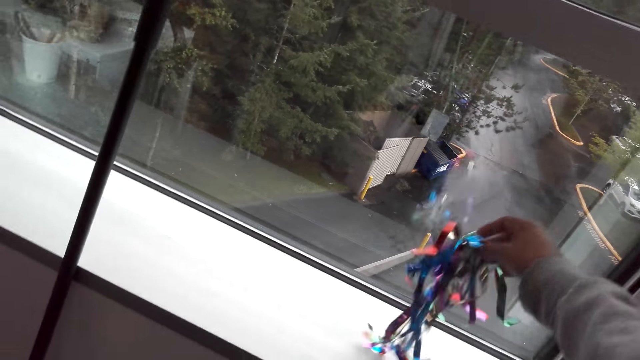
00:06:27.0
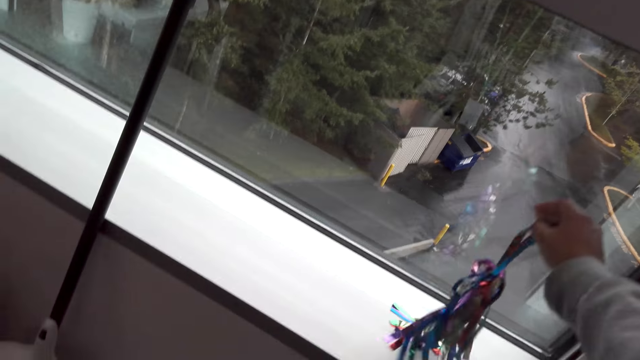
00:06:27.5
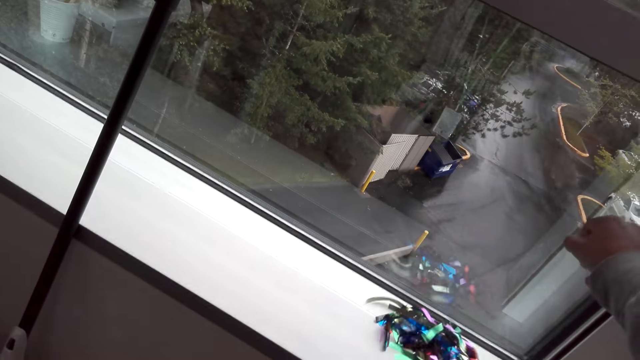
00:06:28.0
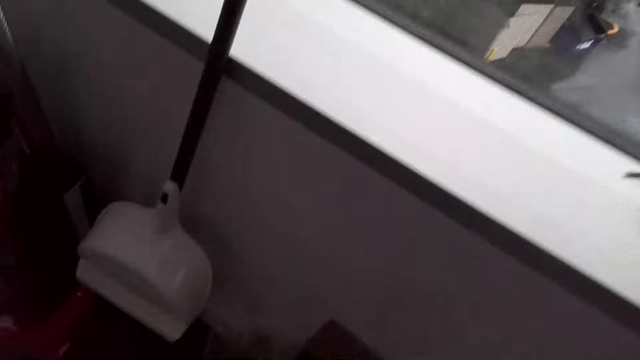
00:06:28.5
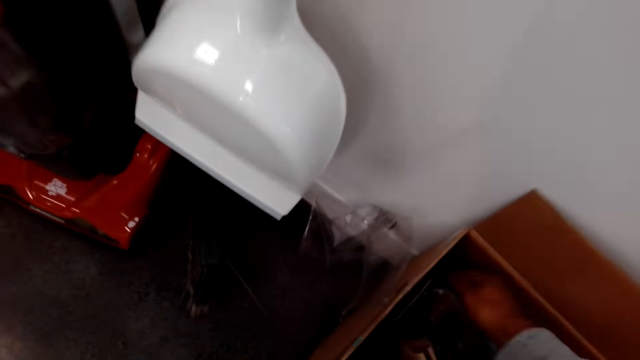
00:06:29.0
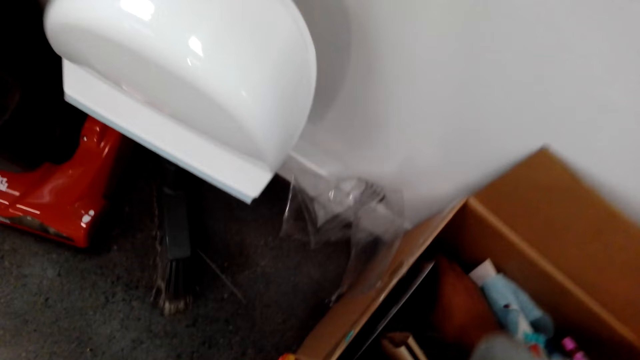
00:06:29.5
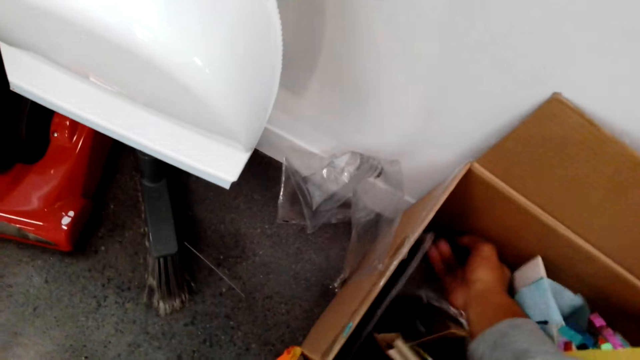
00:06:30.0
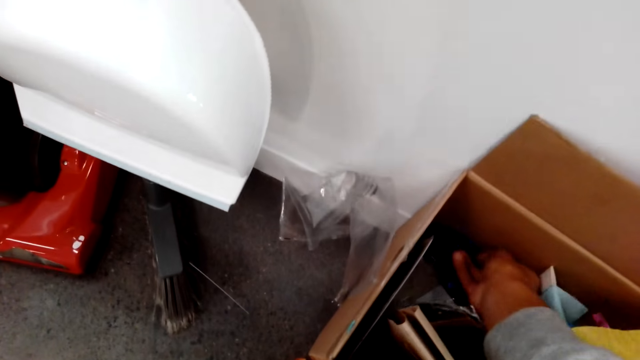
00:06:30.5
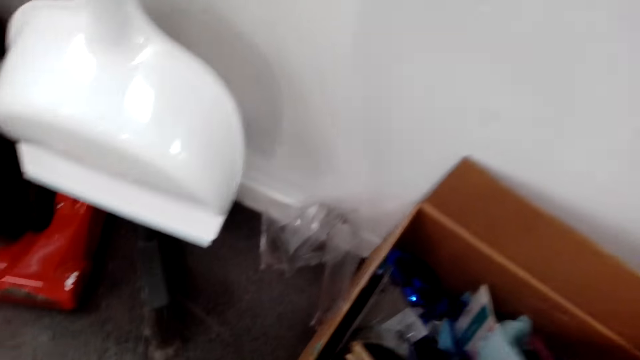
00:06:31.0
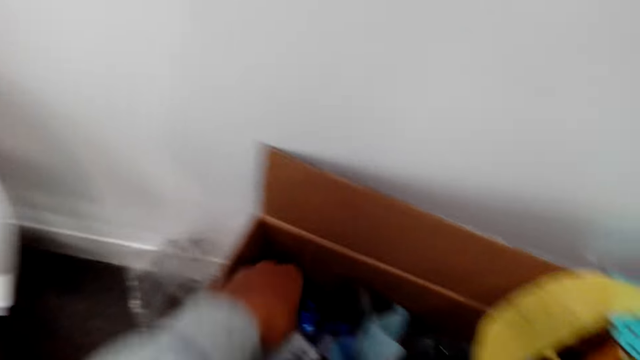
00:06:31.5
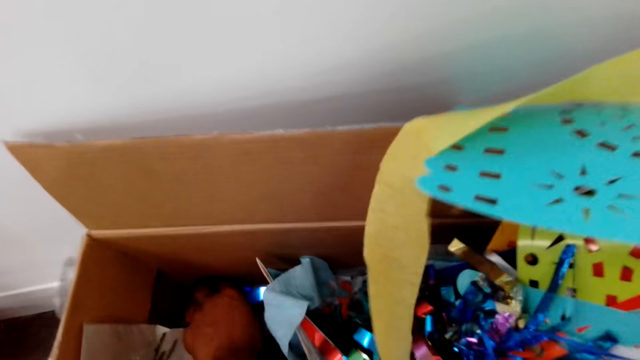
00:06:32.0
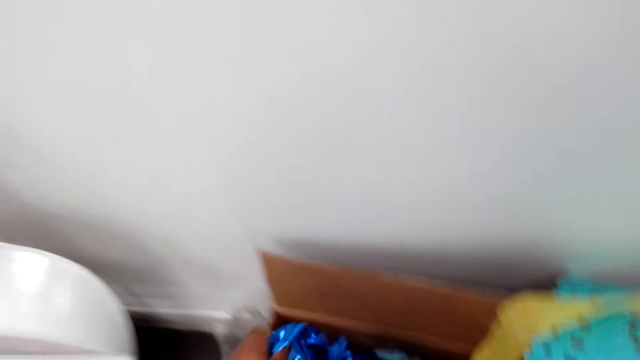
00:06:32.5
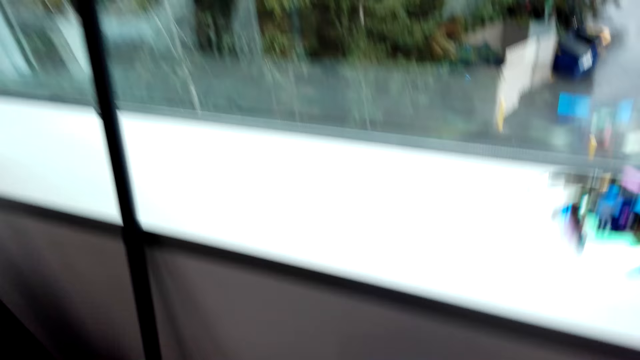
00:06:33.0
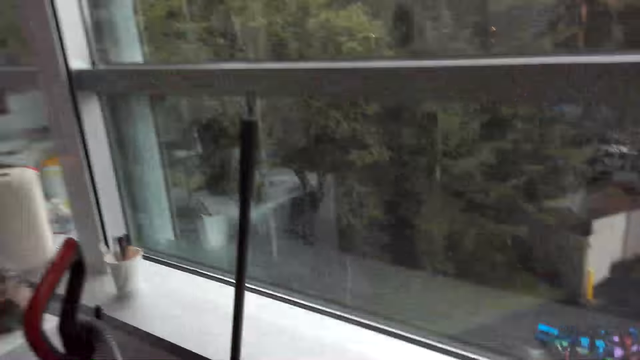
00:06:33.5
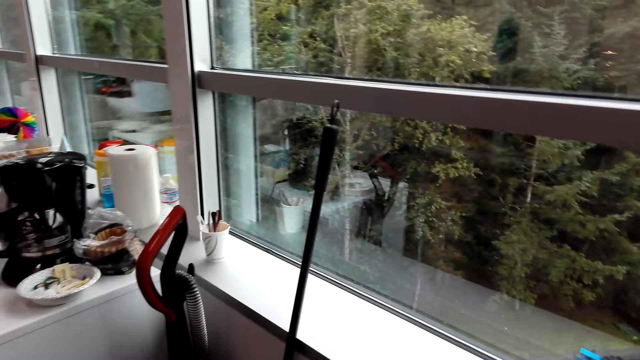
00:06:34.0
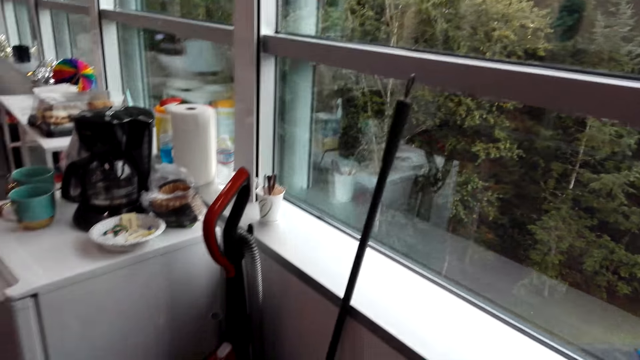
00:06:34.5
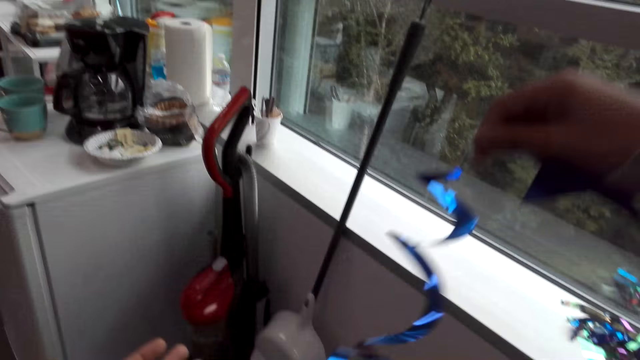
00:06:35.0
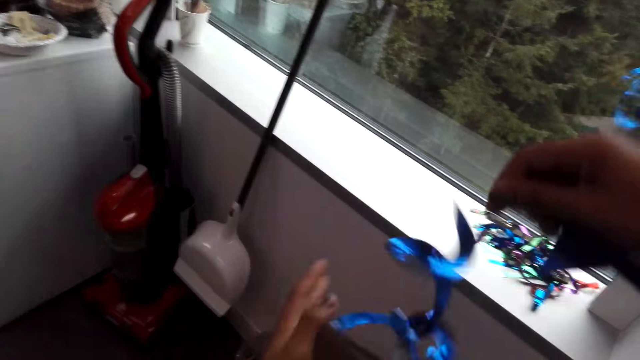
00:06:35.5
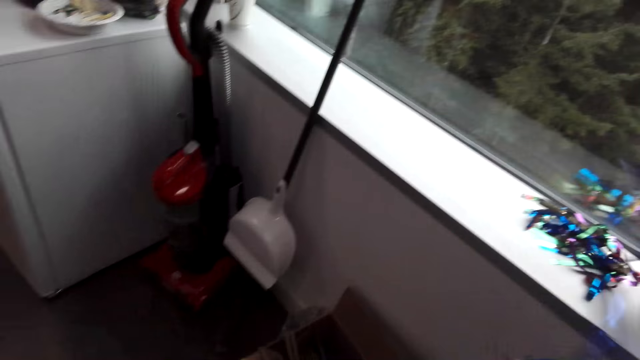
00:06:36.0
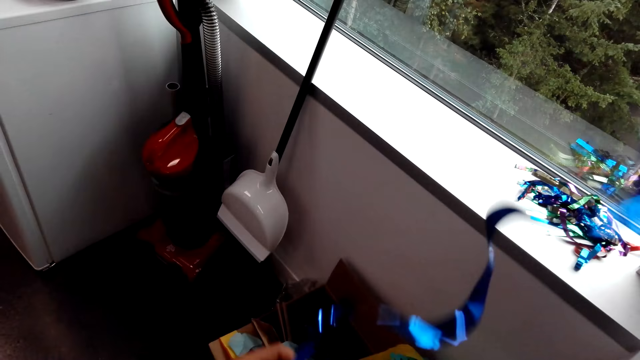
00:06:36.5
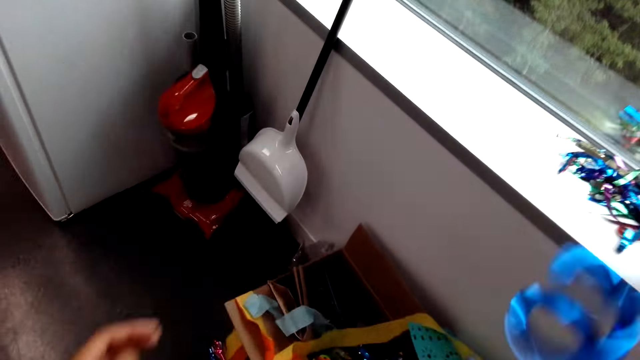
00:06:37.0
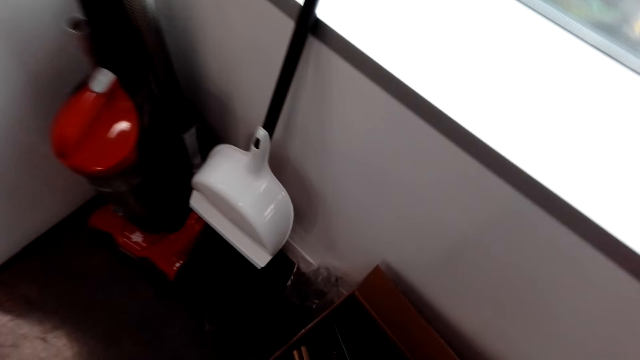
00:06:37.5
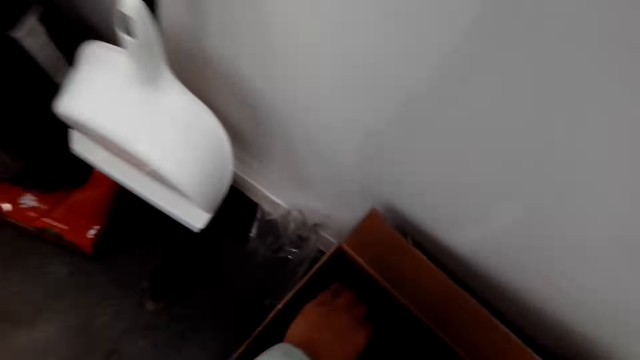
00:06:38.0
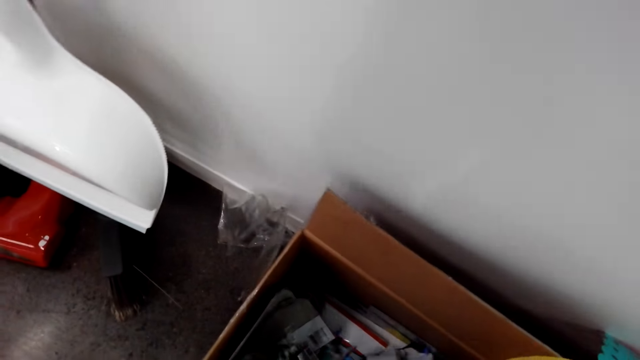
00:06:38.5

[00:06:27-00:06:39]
The camera wearer lifts the streamers with the right hand. They put the streamers by the window. They pick the streamers from the decoration box. They stretch the streamer.

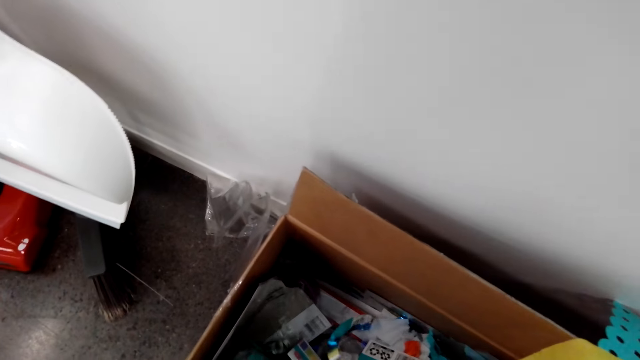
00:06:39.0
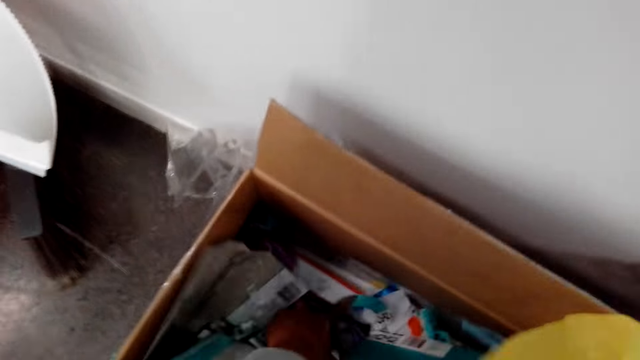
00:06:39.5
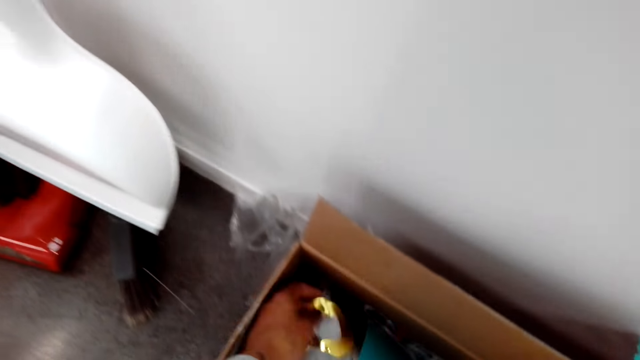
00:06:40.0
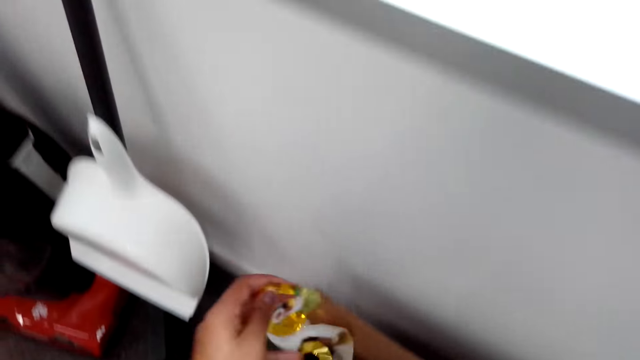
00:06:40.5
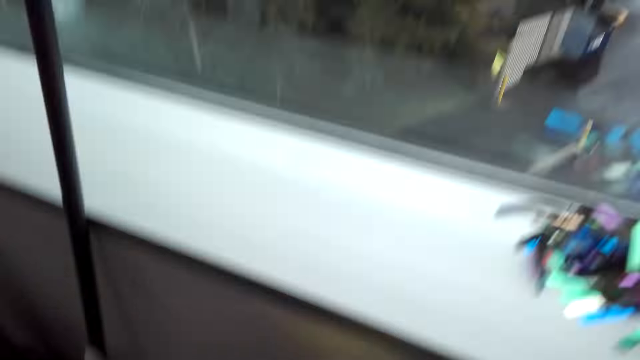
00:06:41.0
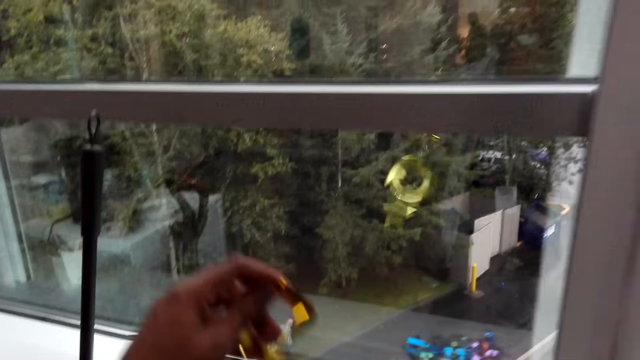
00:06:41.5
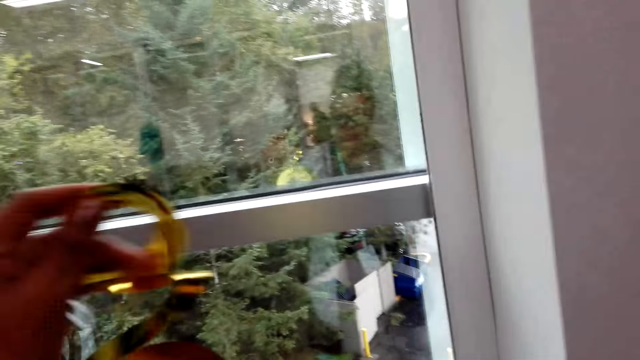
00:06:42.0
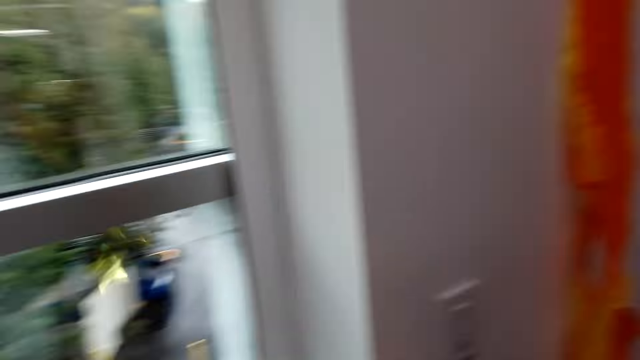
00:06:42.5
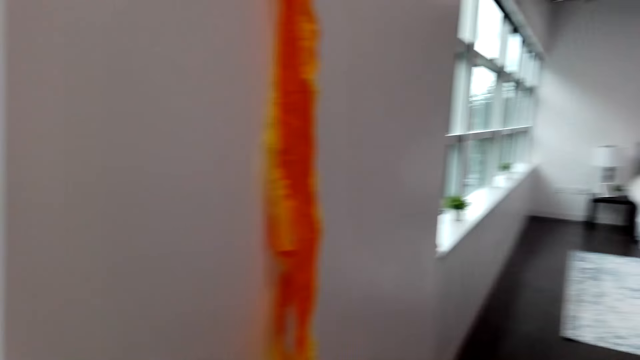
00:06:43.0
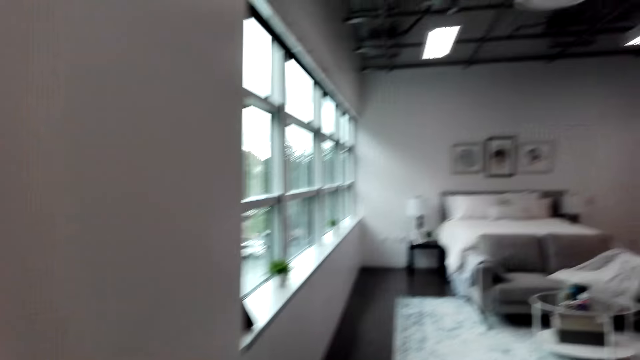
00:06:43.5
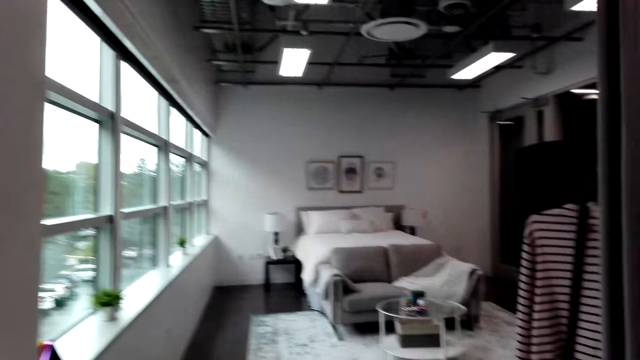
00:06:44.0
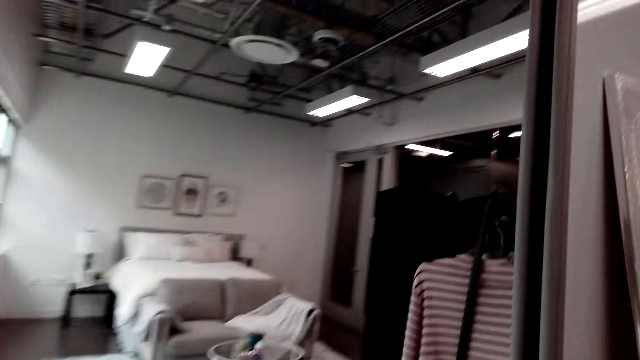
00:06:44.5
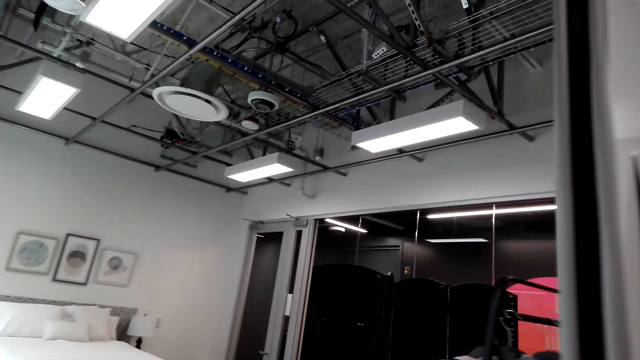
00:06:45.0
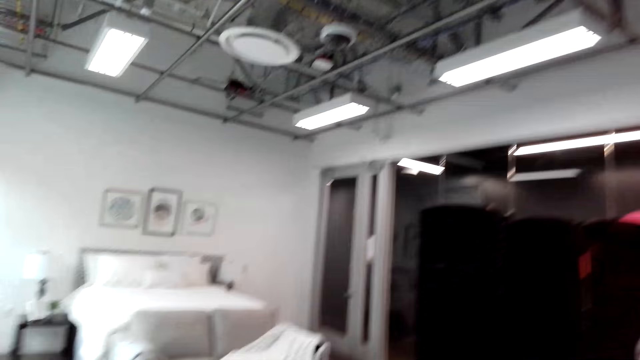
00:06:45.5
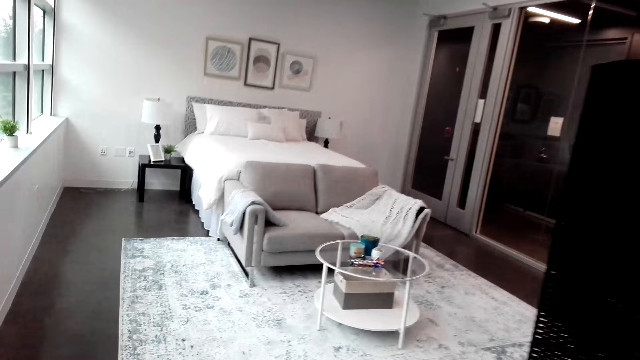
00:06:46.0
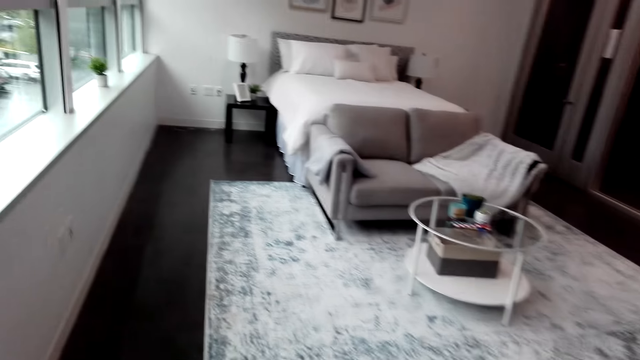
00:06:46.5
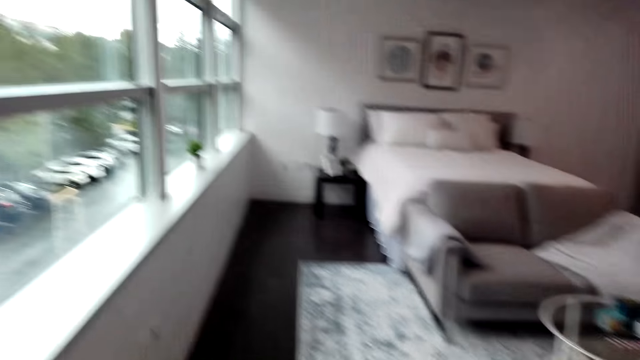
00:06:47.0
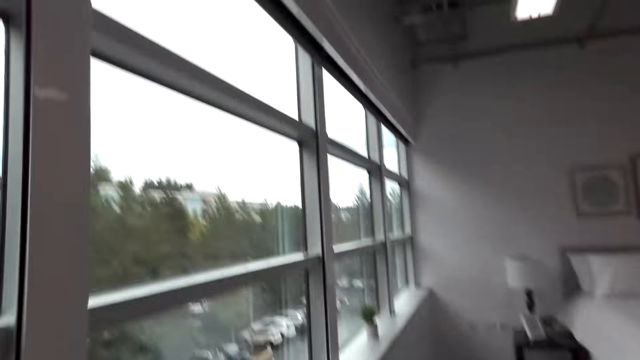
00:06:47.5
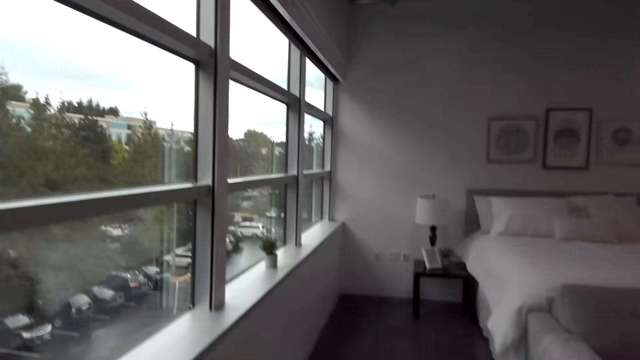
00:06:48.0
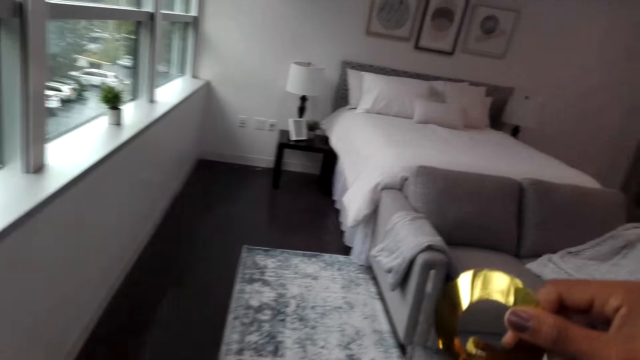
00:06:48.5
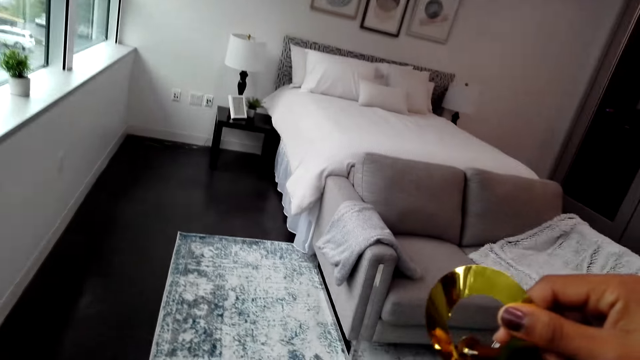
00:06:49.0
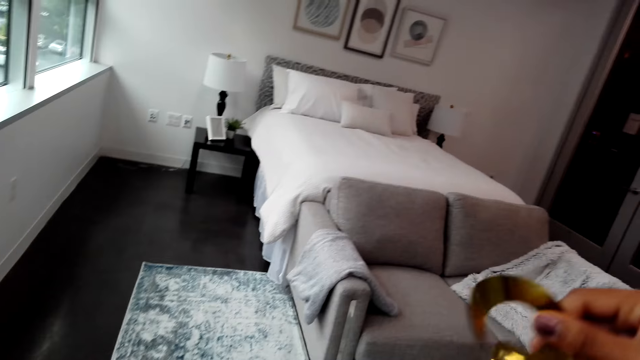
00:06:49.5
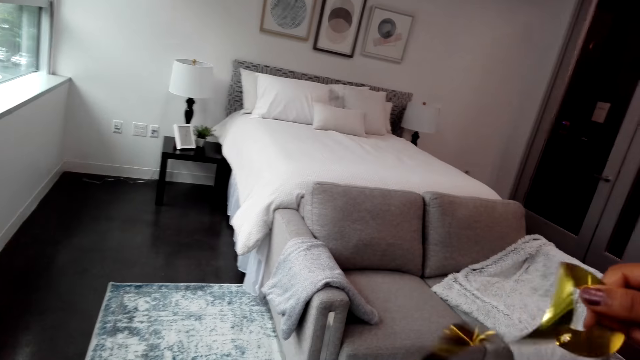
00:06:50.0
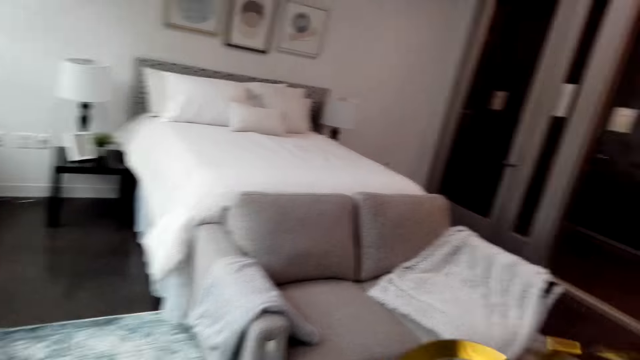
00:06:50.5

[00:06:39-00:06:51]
The camera wearer picks another streamer. They lift the flowers. They walk around the shop. They stretch the streamers. They hold the flower.
